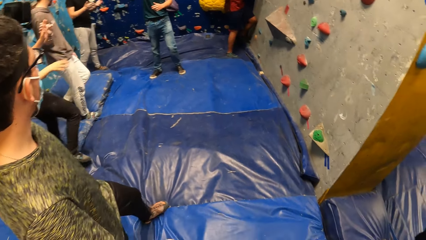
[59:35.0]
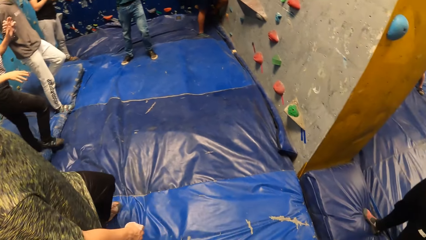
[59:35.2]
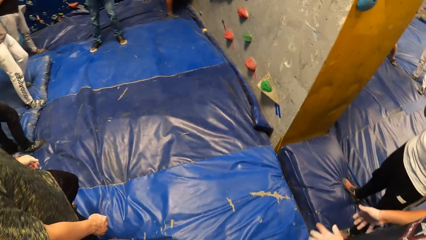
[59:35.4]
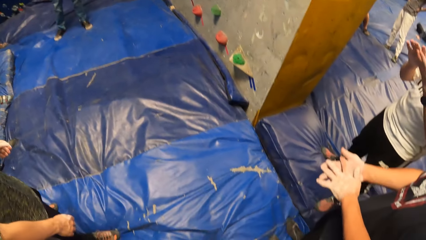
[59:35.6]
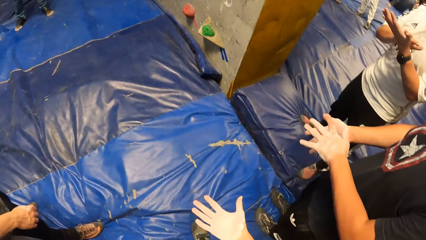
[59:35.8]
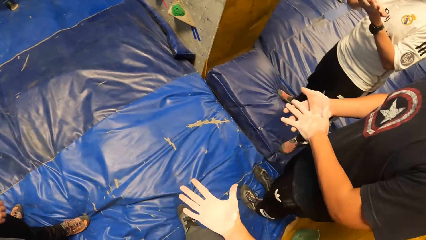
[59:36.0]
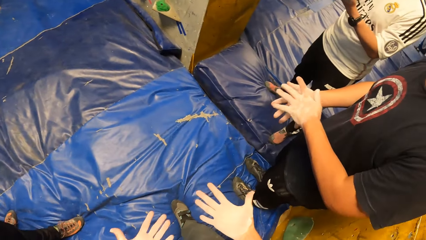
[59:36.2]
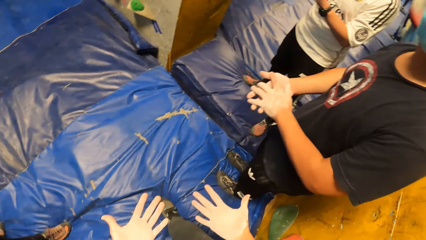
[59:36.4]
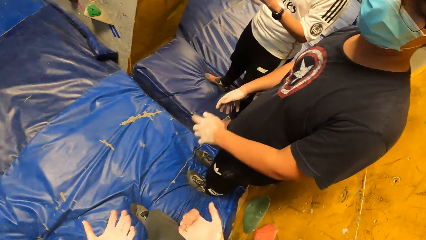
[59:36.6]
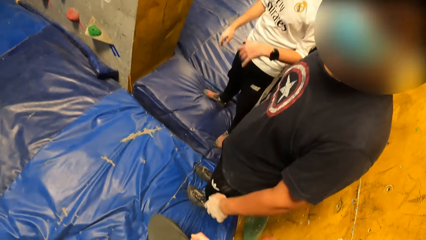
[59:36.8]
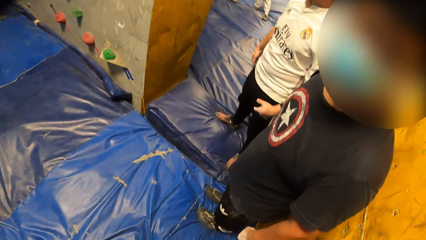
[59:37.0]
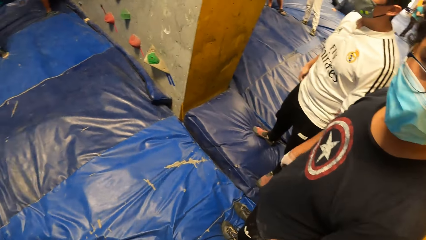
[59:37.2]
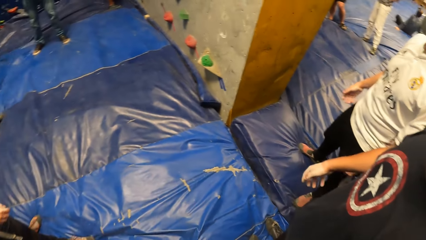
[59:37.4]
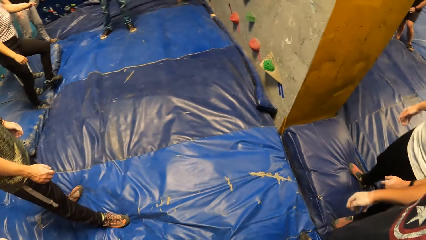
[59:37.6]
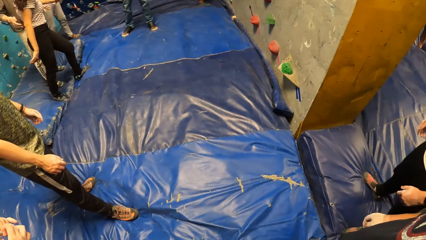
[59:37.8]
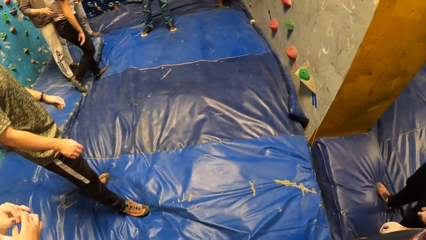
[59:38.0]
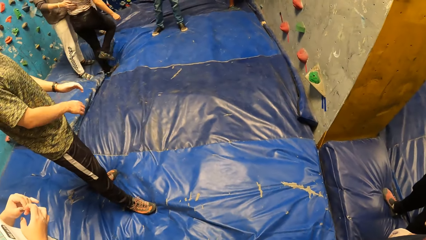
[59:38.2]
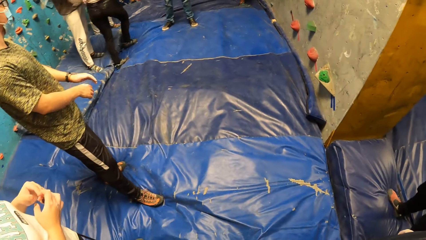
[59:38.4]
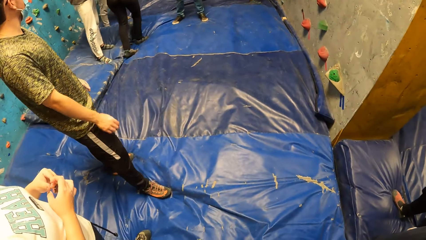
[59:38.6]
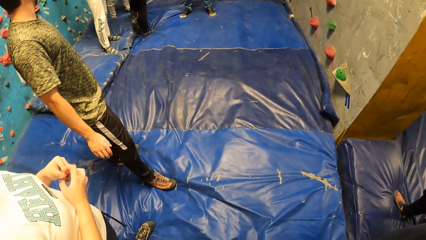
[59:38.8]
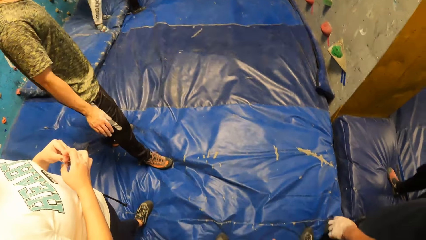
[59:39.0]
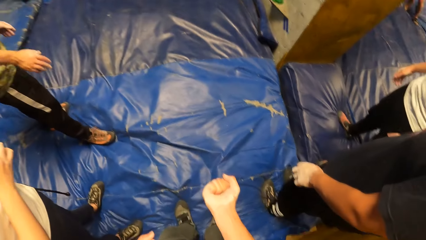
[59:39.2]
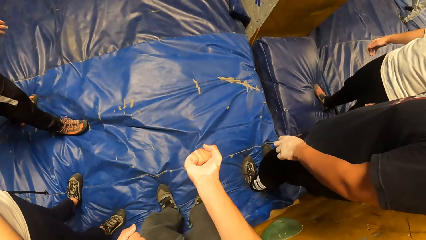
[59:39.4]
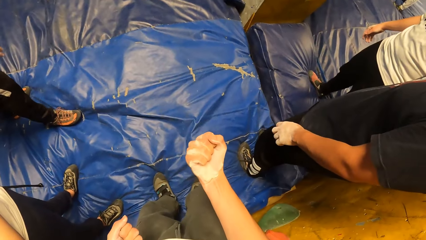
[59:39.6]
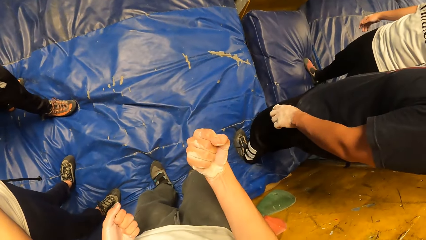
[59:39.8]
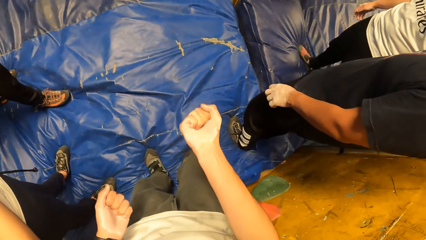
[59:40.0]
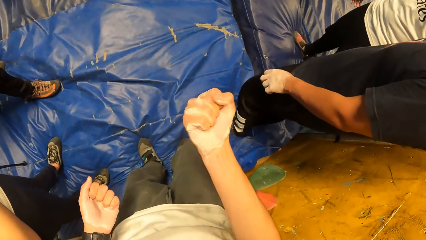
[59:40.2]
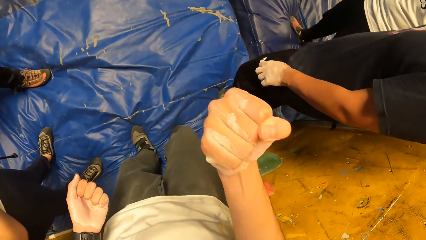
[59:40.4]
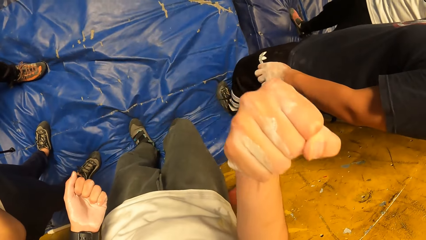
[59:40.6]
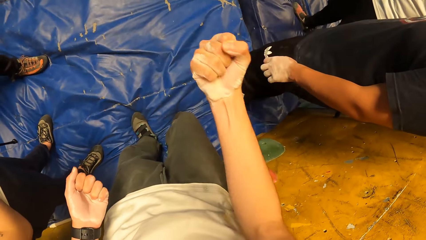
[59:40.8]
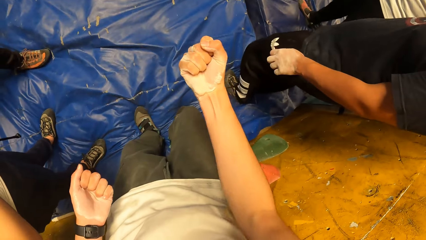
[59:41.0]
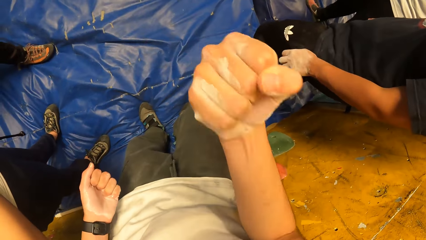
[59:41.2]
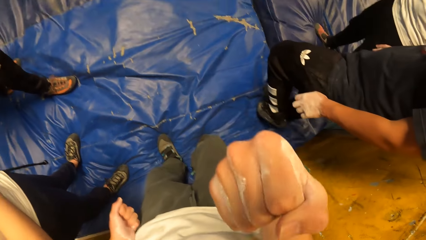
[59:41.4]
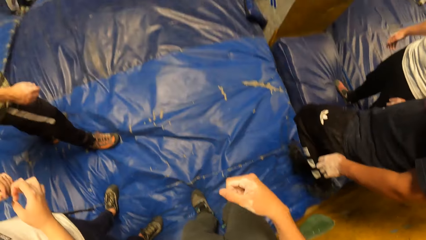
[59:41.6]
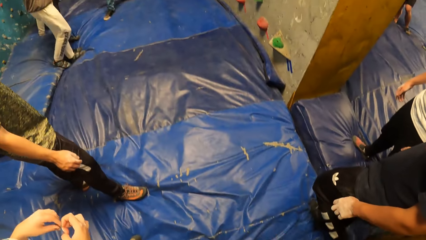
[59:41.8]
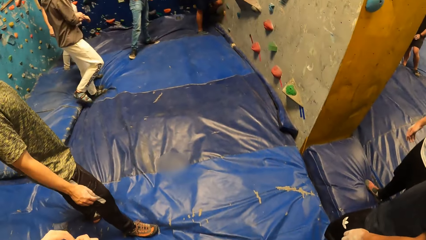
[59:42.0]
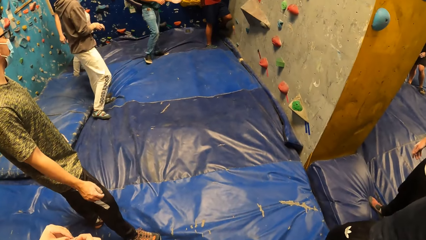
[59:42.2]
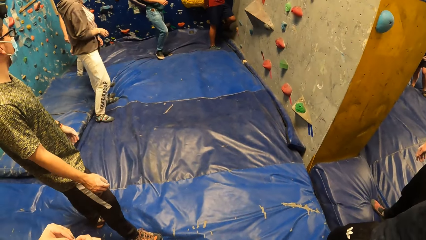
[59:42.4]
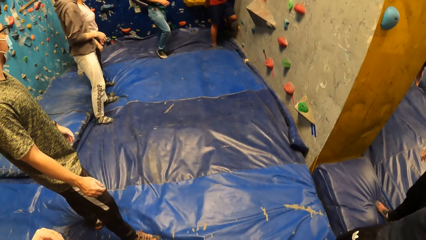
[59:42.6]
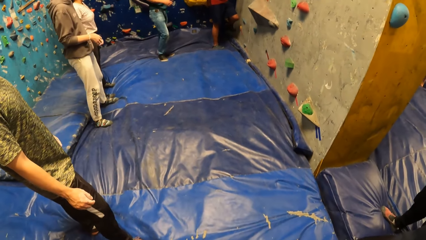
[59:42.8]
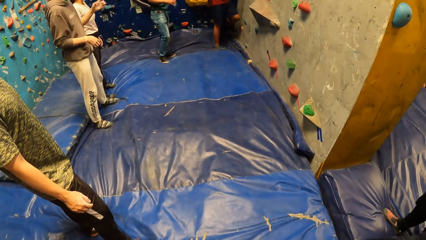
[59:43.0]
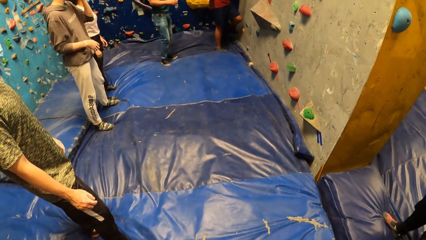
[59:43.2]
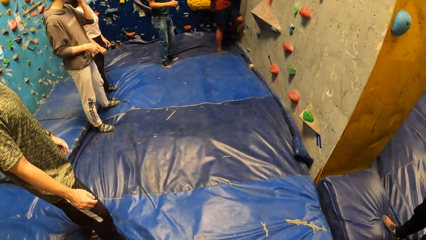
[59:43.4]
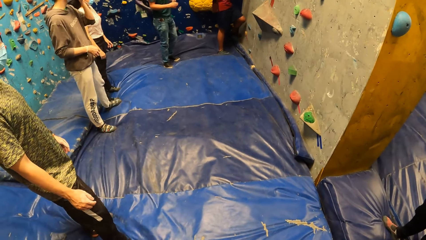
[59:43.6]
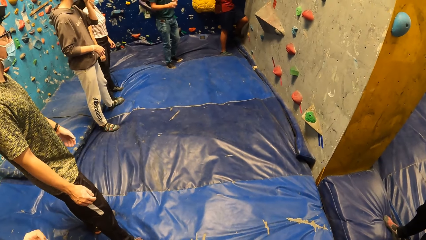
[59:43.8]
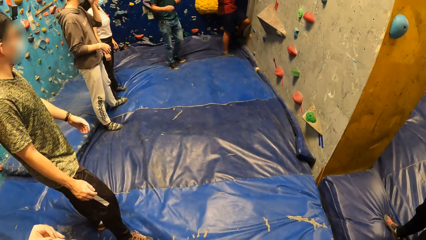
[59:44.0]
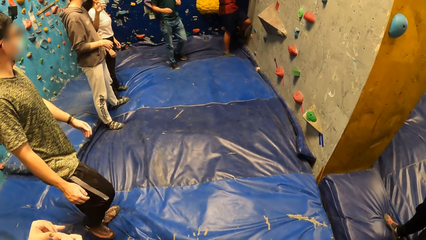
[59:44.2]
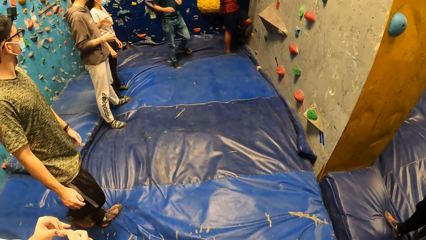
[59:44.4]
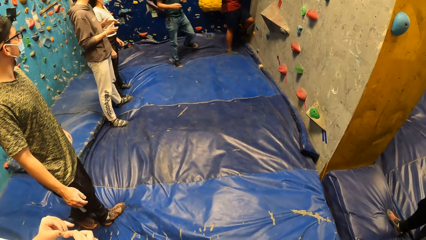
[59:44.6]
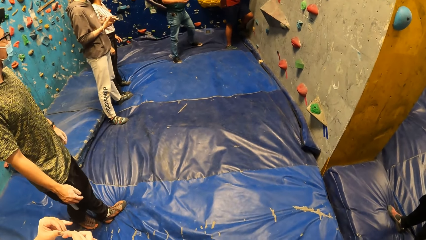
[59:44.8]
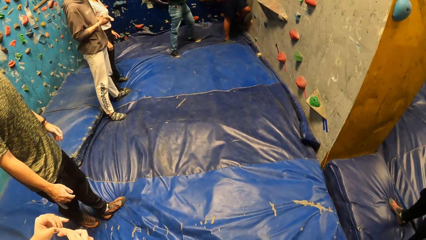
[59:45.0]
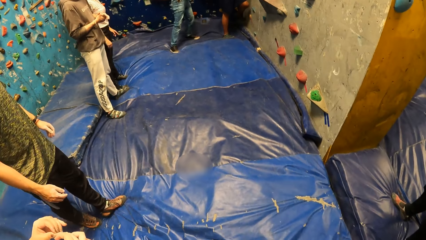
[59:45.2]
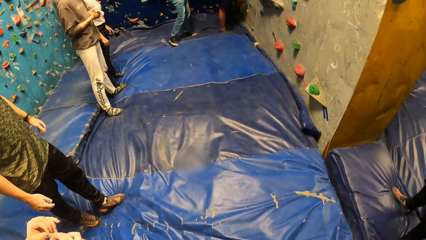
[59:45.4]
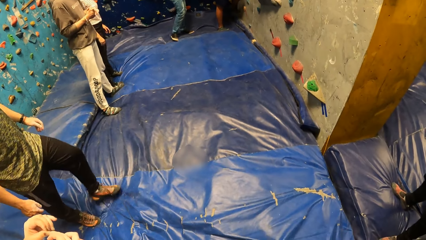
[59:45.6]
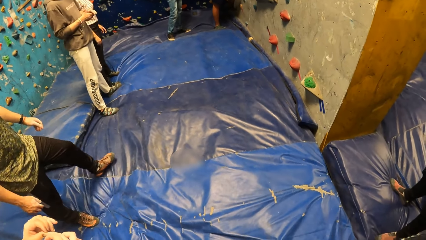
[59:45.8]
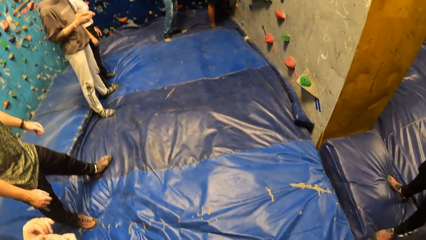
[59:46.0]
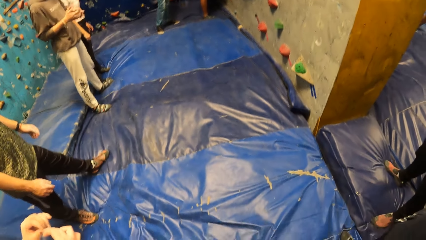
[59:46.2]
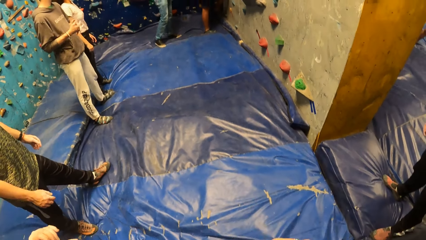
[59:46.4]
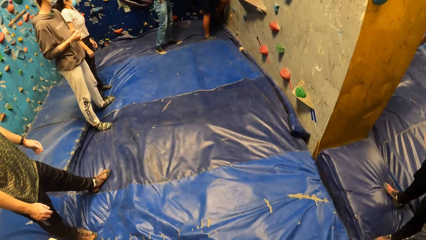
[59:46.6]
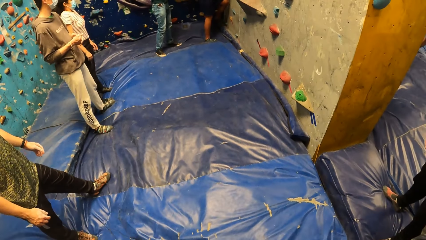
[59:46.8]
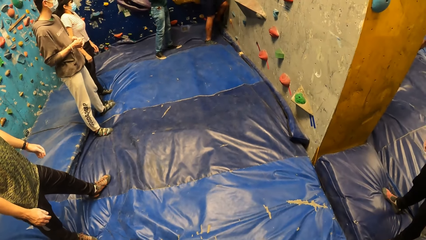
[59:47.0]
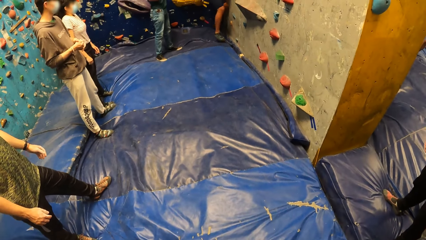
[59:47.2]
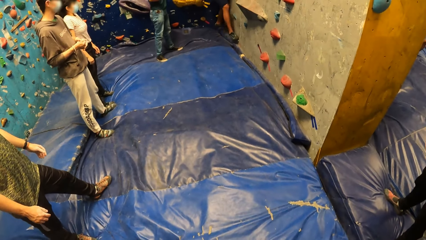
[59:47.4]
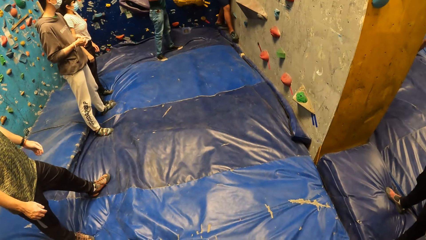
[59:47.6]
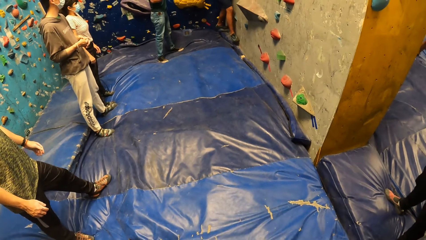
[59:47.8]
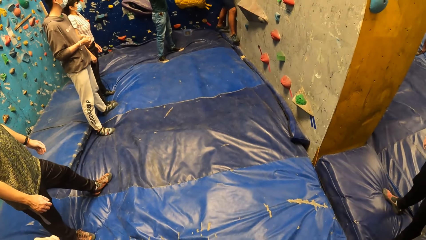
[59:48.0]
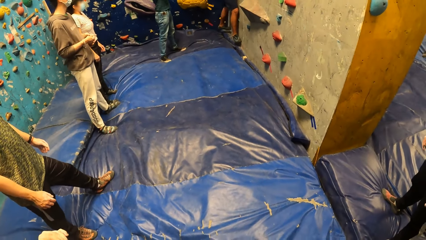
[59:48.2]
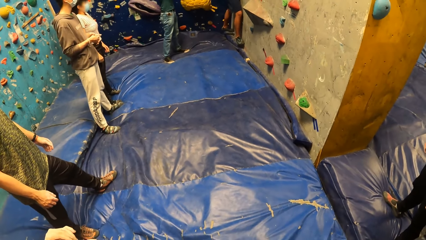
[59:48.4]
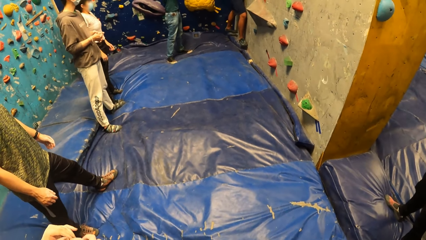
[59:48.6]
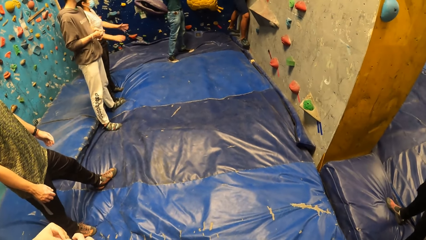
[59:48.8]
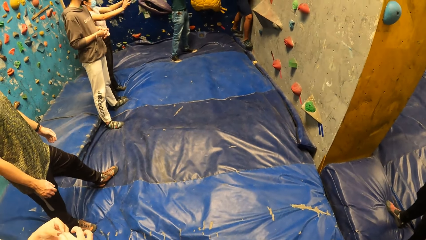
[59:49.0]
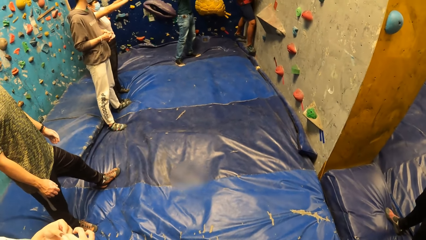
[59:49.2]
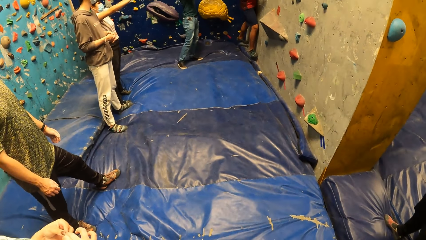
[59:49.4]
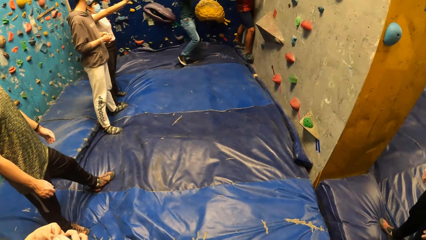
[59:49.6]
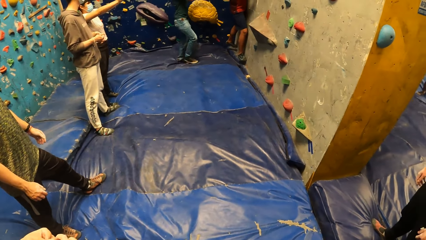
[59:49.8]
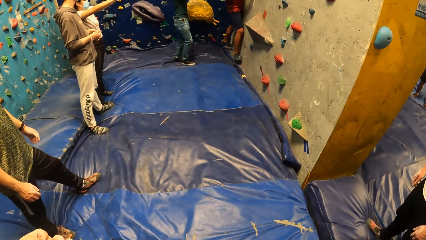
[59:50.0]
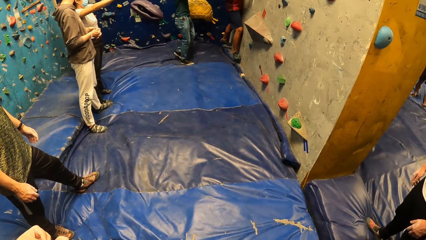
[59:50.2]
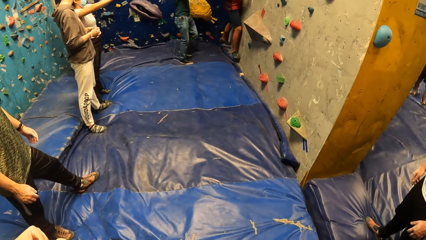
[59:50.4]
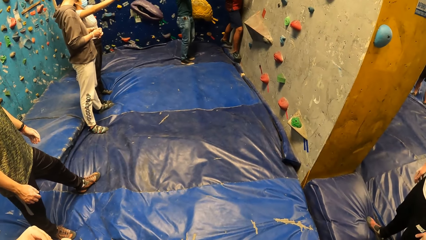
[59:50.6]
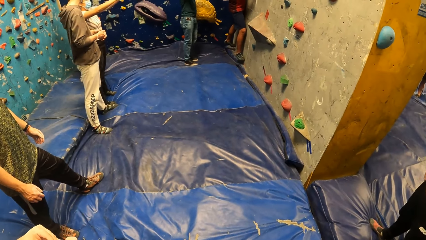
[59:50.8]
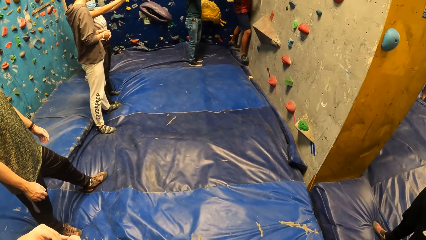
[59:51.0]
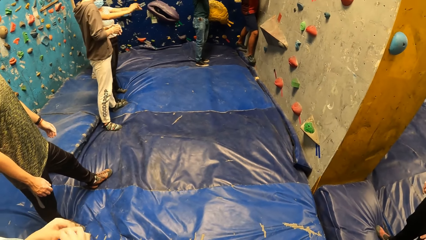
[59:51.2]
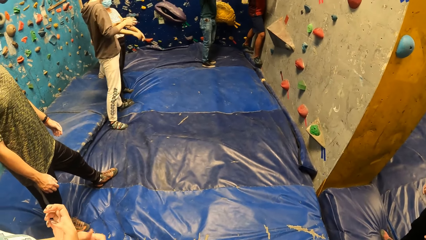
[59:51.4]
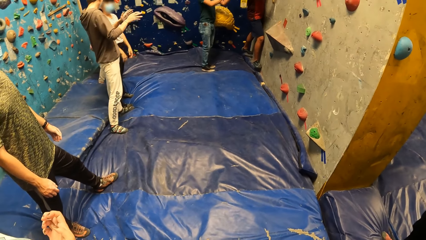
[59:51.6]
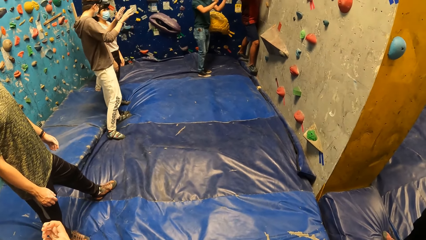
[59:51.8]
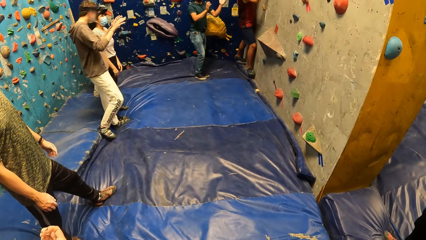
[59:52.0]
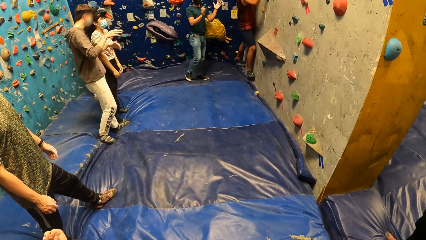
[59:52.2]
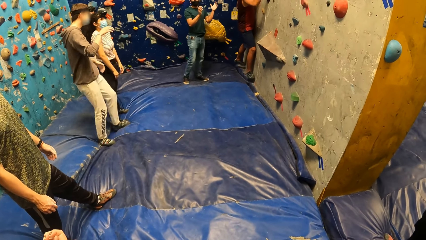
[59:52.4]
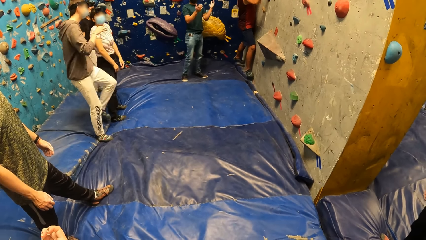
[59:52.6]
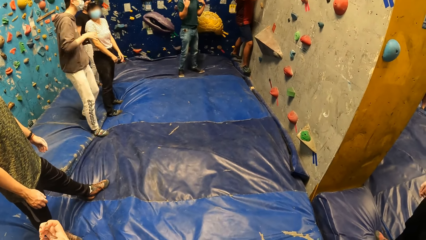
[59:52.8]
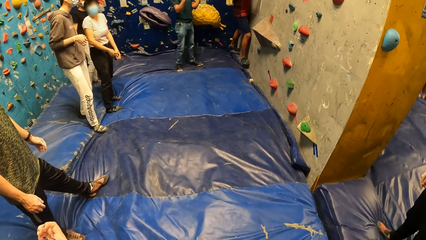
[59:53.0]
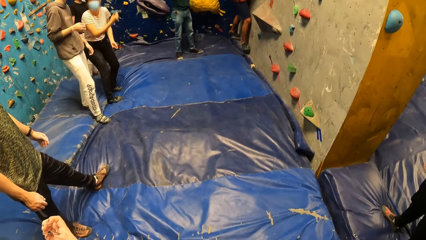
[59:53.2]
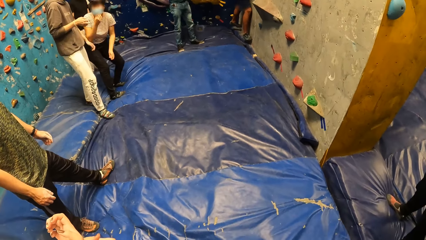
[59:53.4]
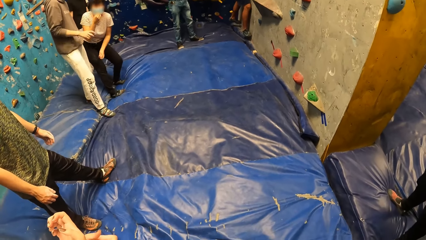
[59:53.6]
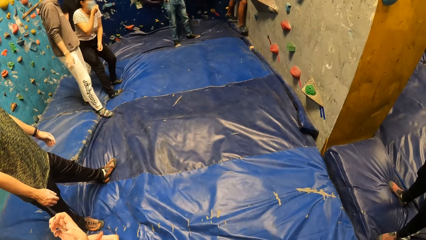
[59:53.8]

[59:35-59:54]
The camera wearer interacts with a man. The man climbs the rock.
